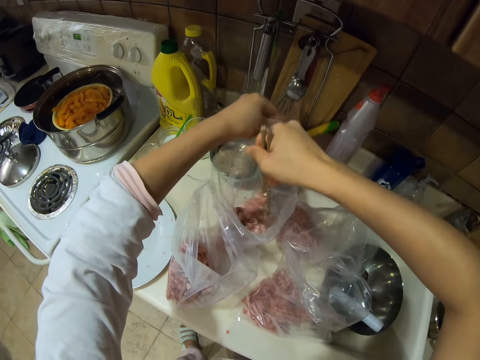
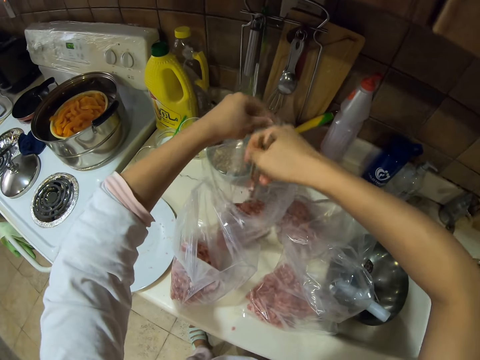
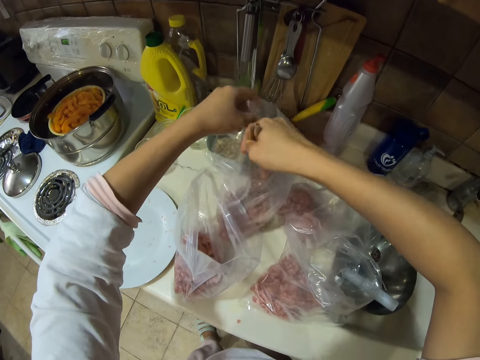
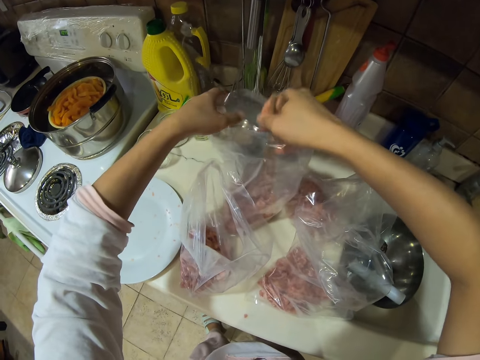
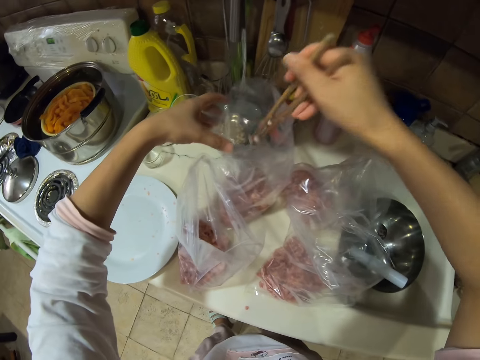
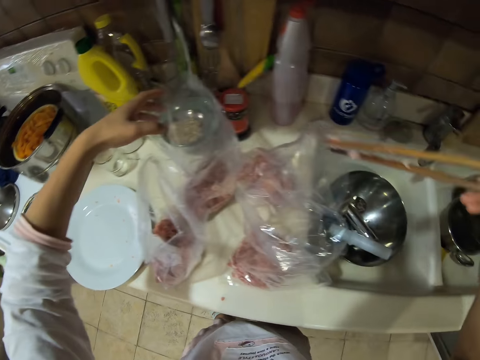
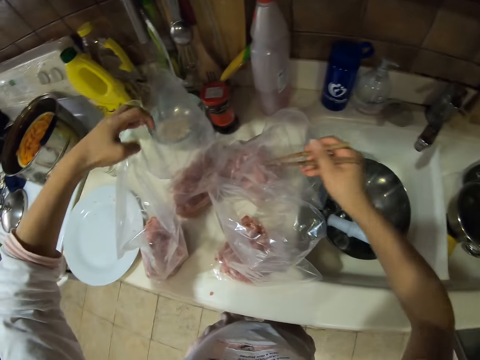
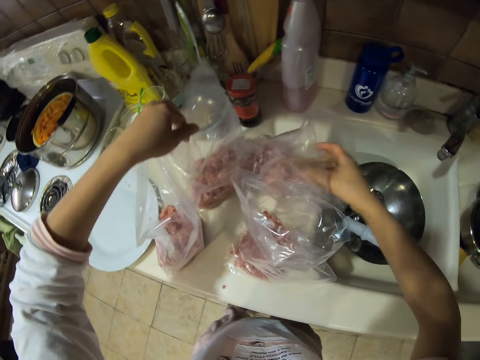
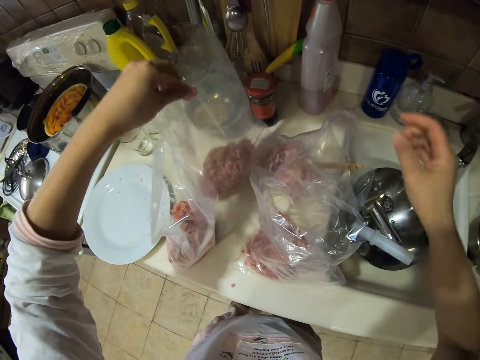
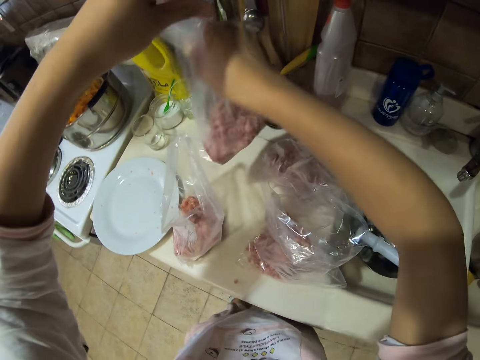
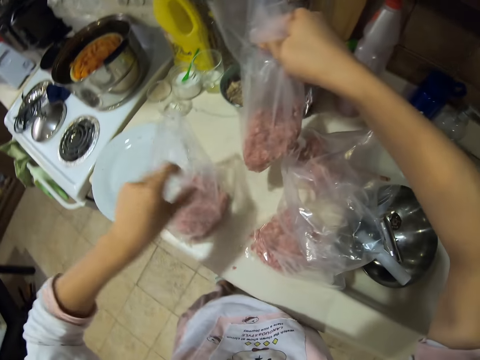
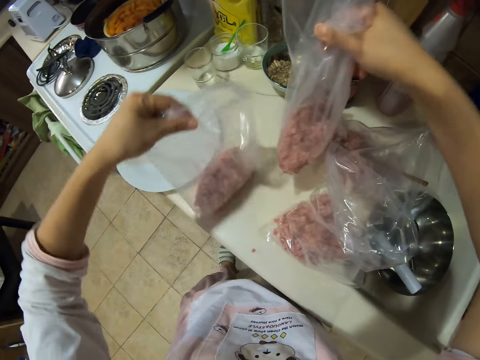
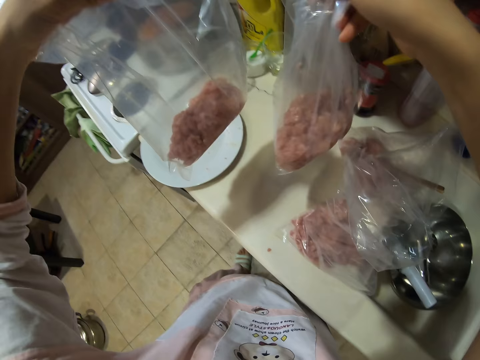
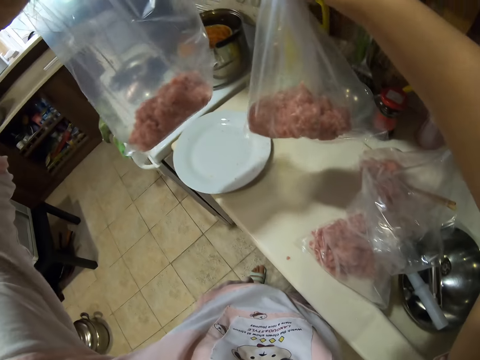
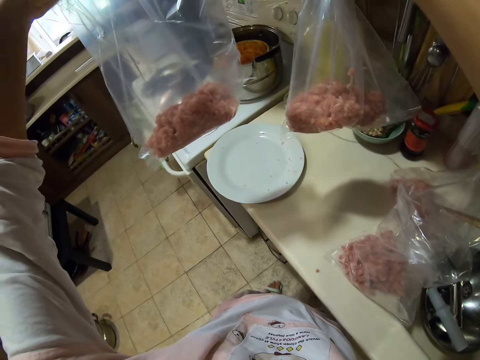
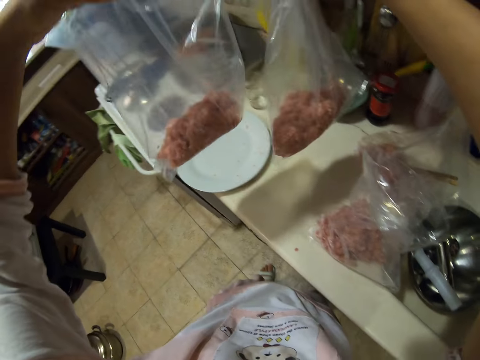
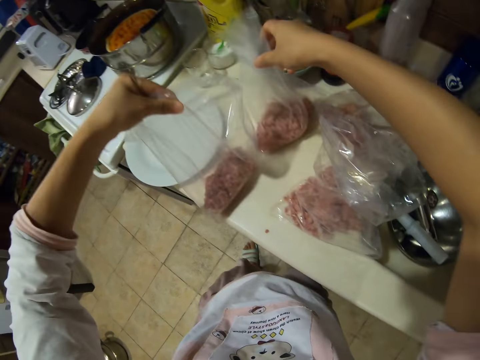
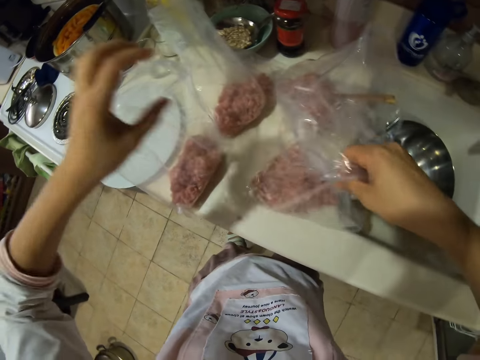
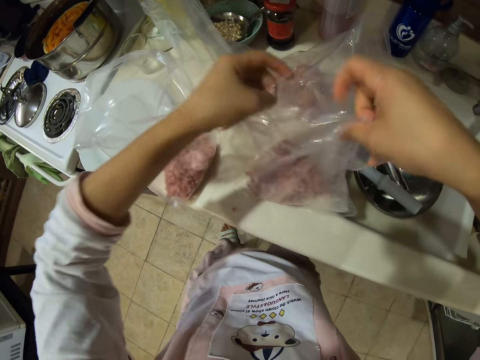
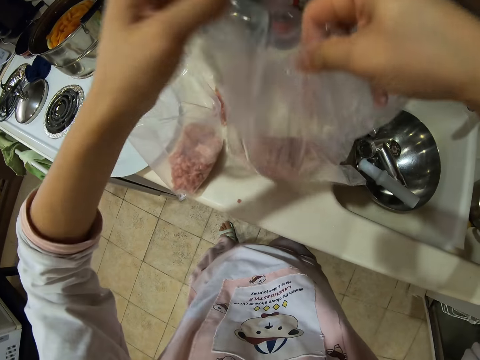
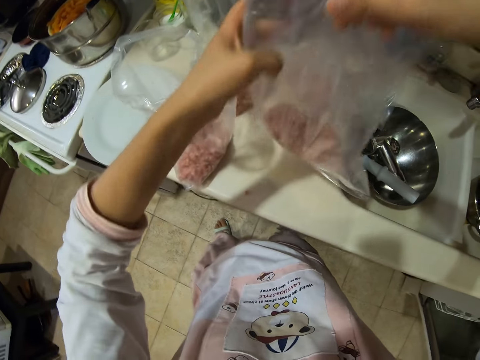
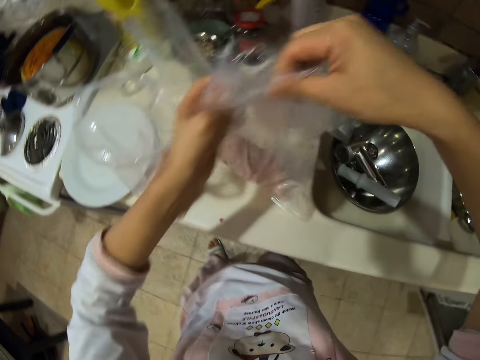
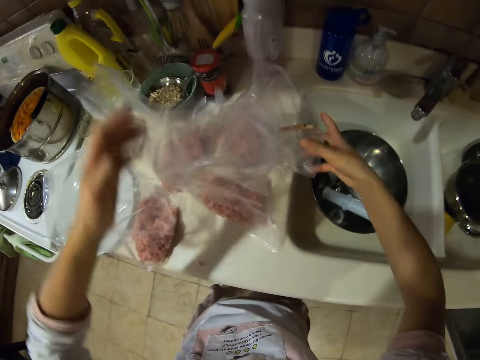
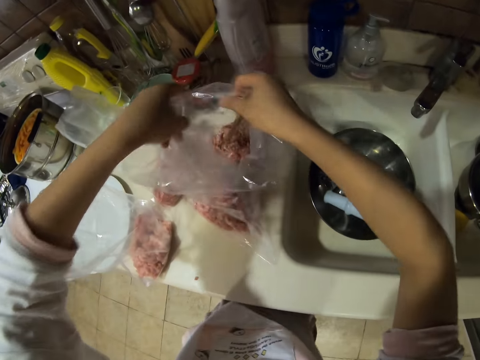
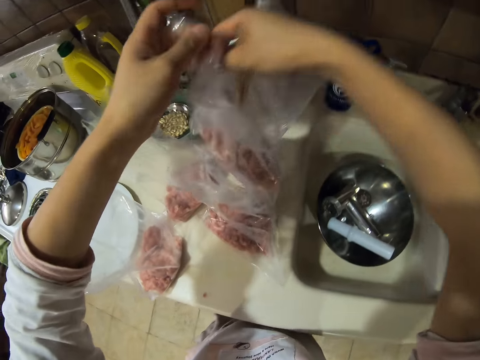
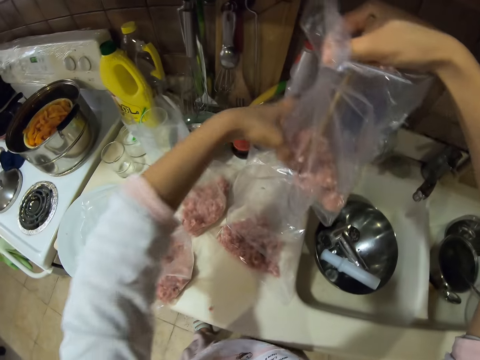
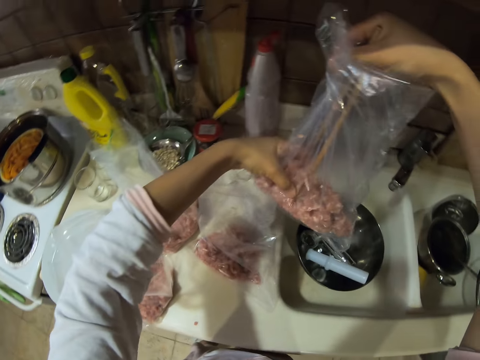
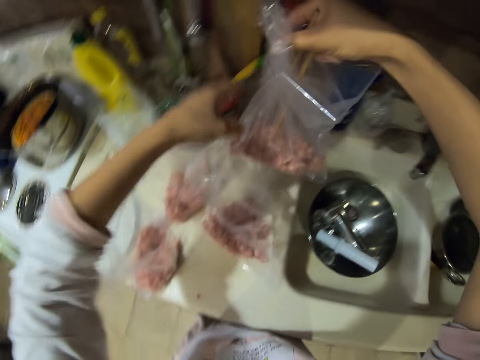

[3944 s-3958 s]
The camera wearer puts the chopsticks in a nylon paper. They lift the nylon papers from the table. They put the nylon papers on the cabinet. They lift the nylon paper.

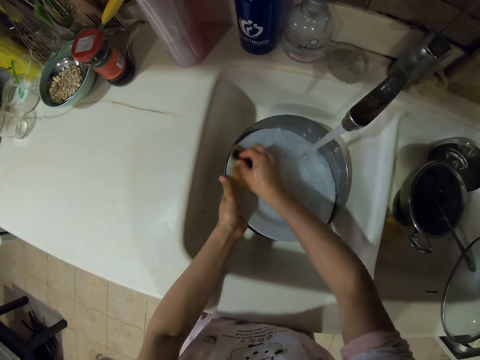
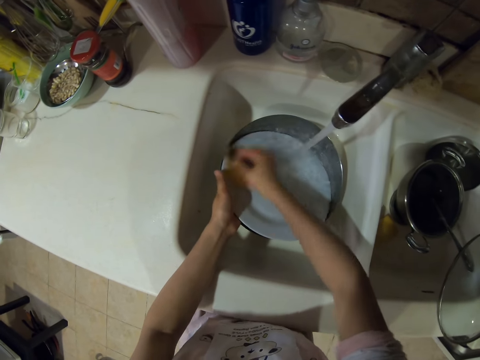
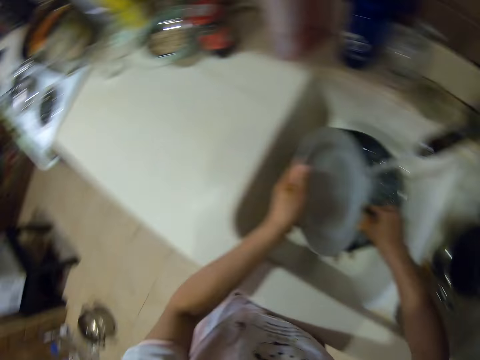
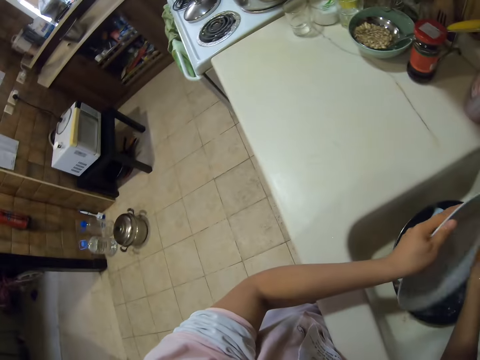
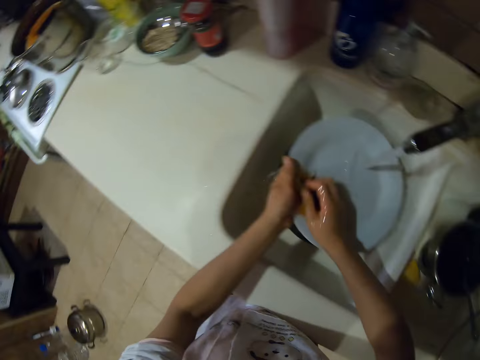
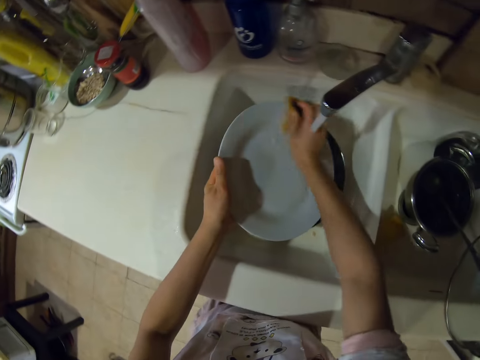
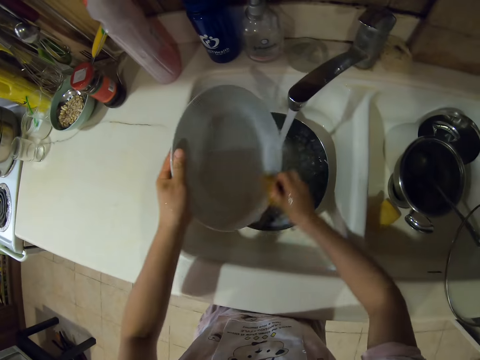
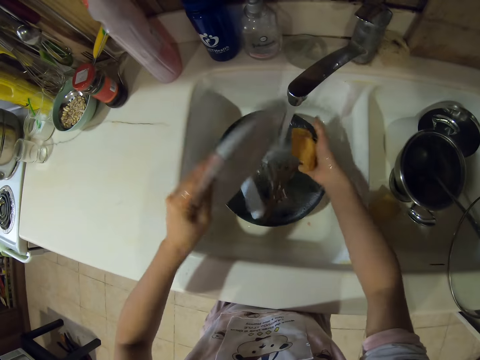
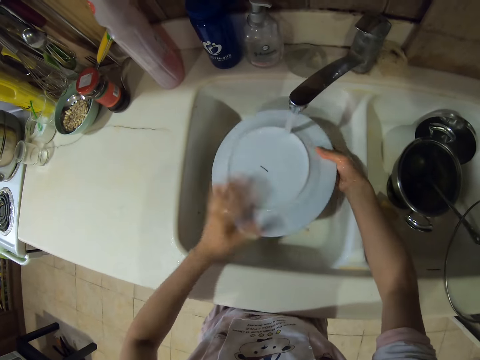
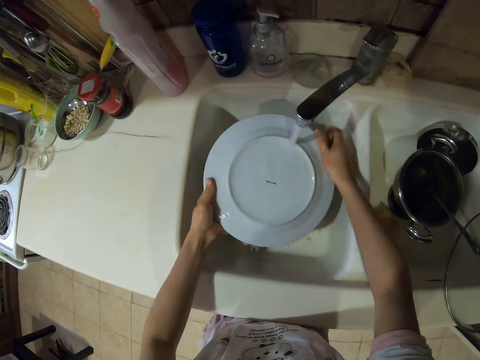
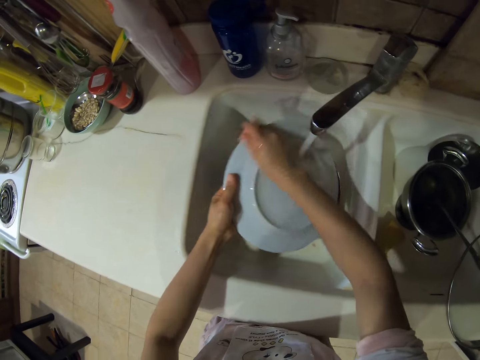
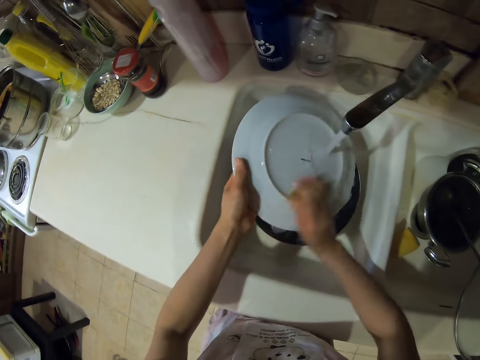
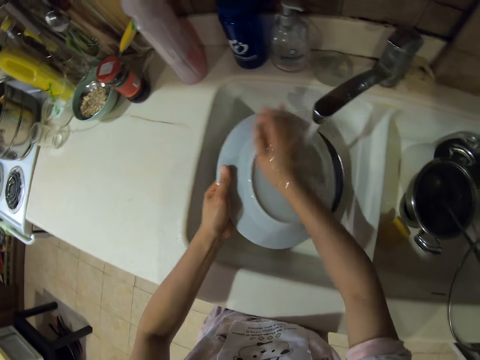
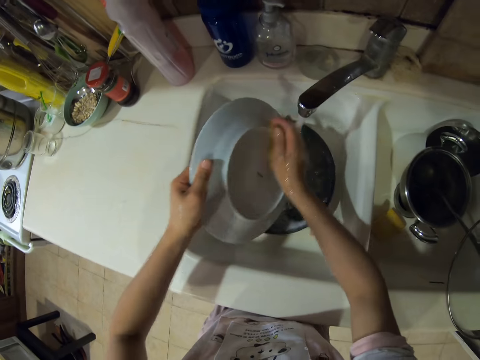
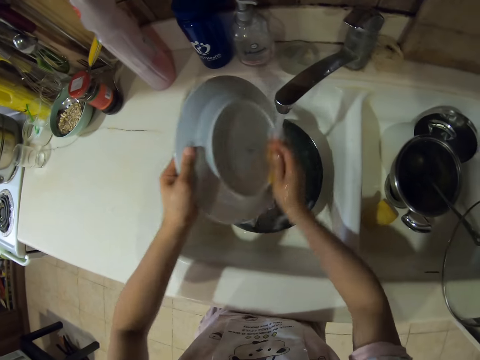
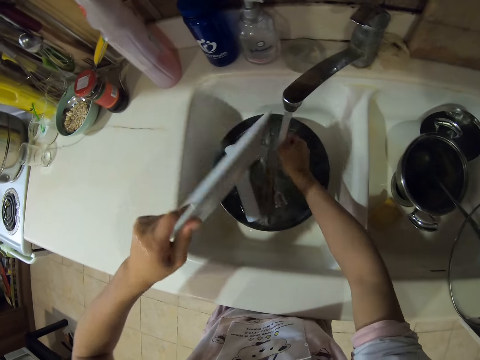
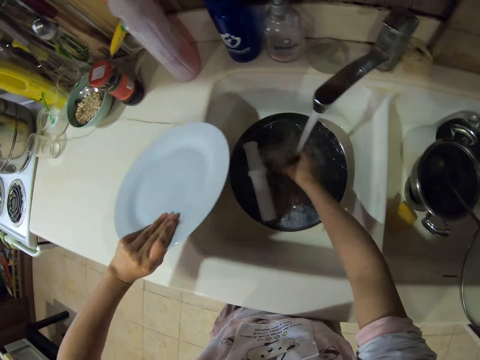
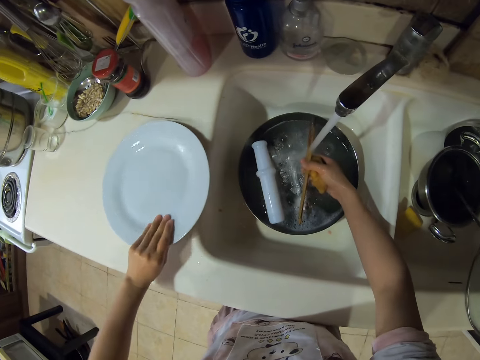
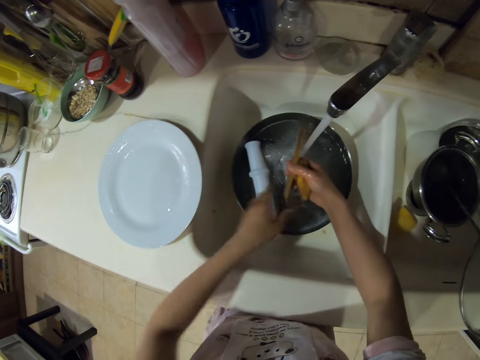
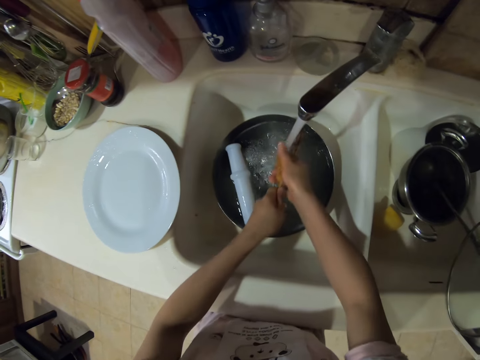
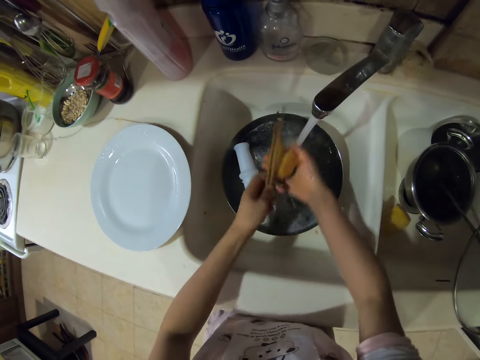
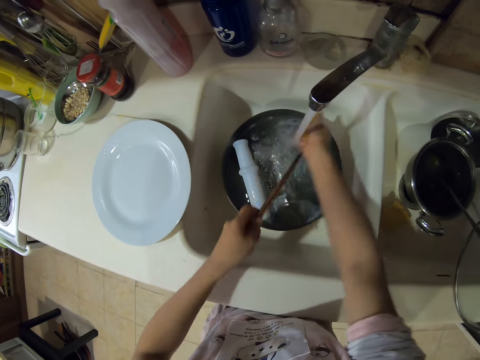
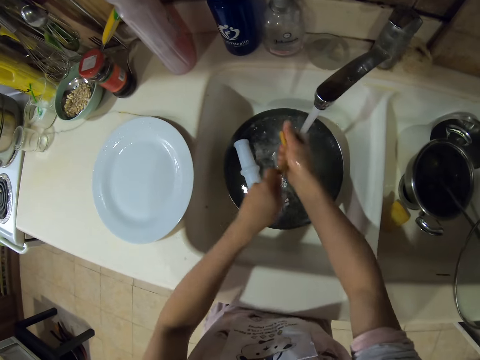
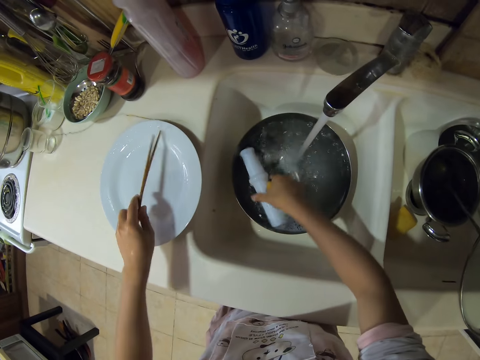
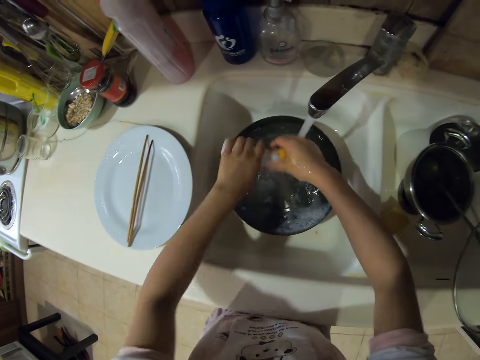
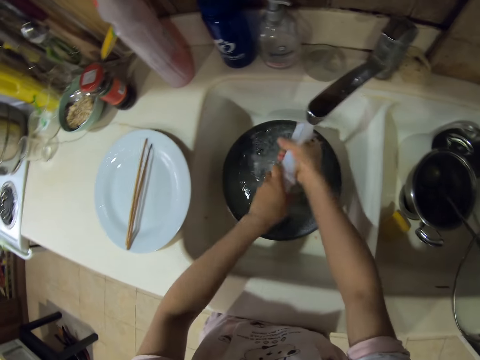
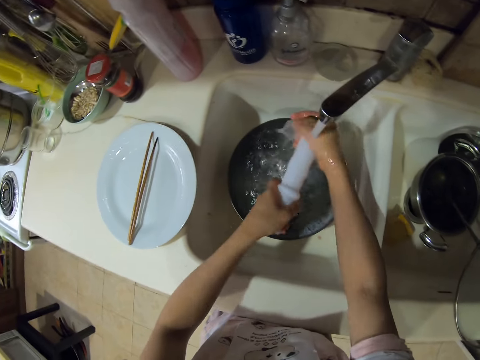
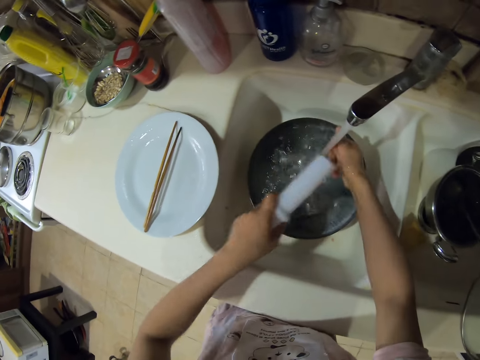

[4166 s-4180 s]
The camera wearer looks around. They put a plate on a cabinet. They wash chopsticks, put the chopsticks on the plate, and wash a stuffing tube.
